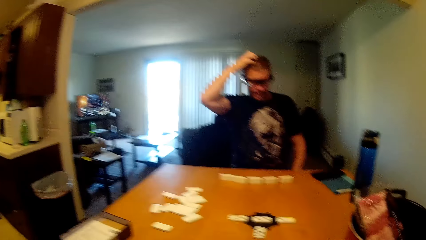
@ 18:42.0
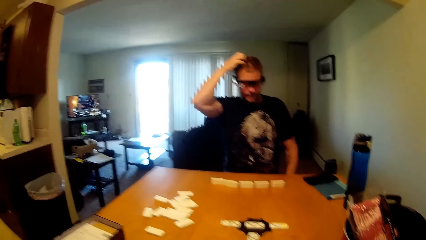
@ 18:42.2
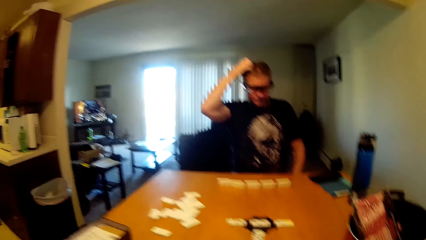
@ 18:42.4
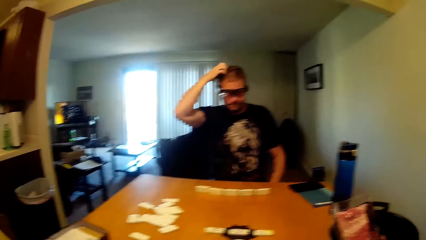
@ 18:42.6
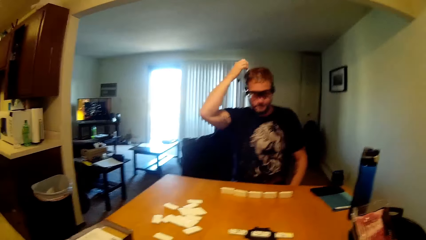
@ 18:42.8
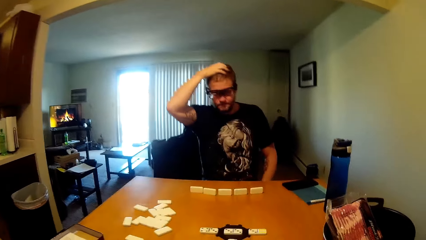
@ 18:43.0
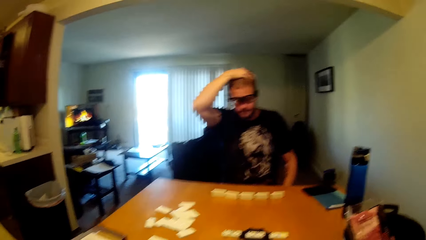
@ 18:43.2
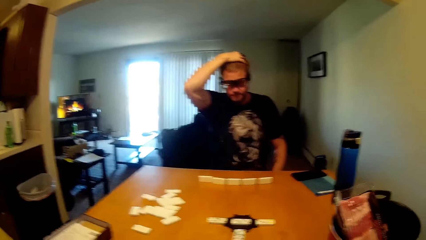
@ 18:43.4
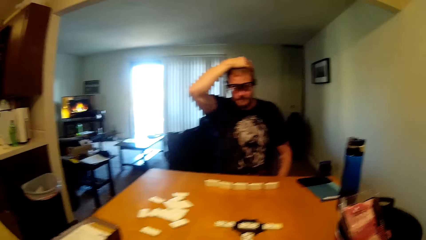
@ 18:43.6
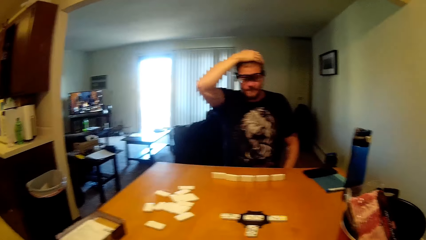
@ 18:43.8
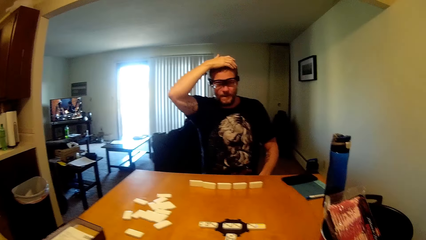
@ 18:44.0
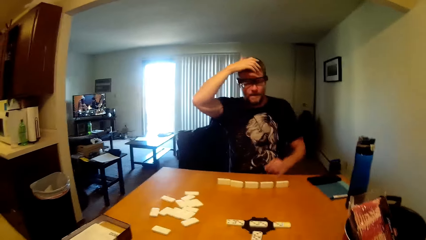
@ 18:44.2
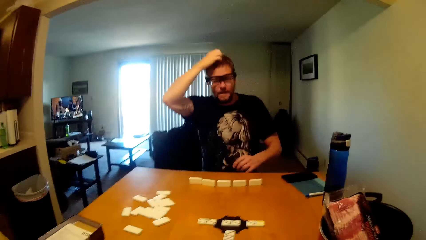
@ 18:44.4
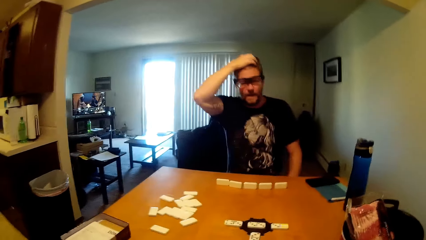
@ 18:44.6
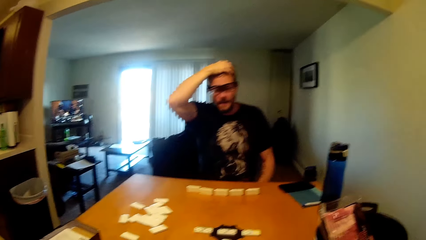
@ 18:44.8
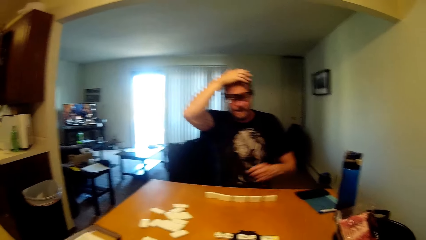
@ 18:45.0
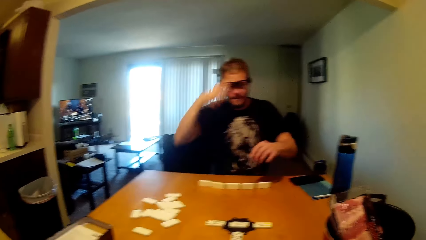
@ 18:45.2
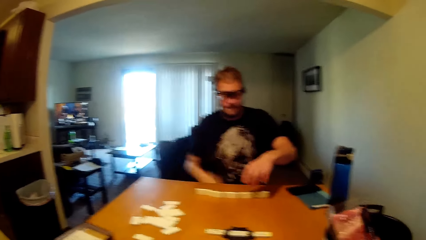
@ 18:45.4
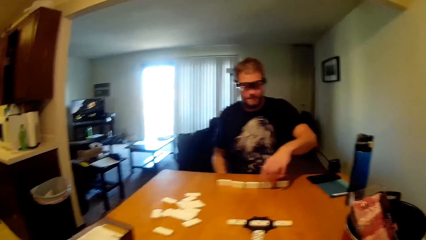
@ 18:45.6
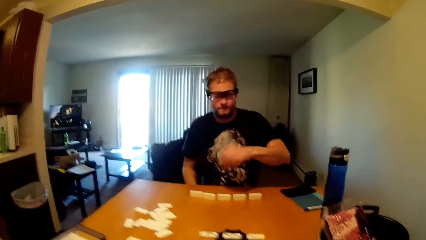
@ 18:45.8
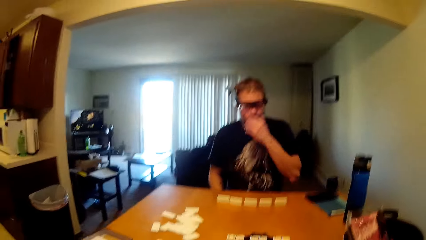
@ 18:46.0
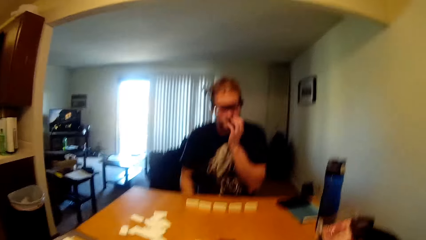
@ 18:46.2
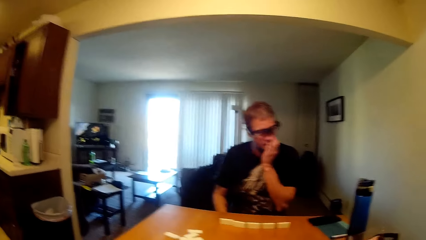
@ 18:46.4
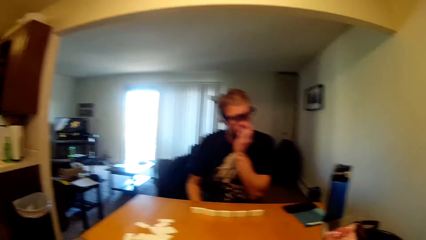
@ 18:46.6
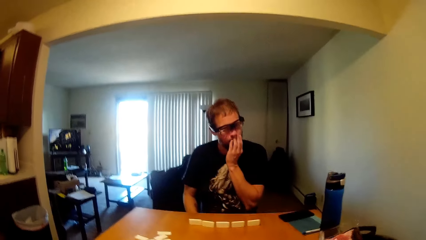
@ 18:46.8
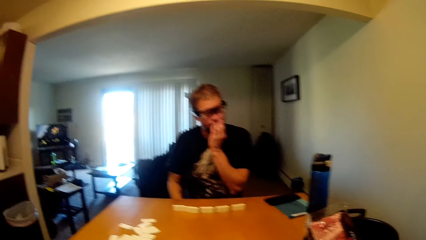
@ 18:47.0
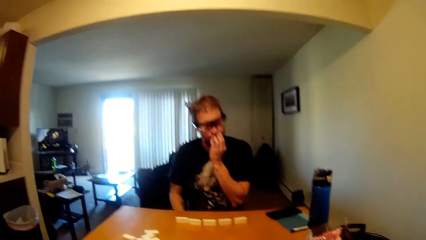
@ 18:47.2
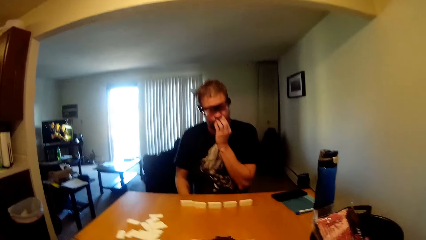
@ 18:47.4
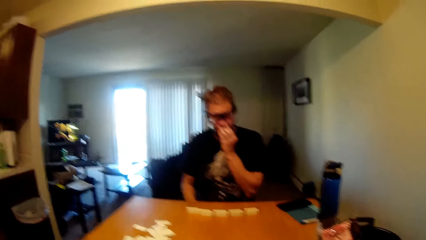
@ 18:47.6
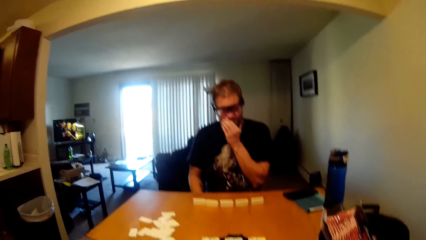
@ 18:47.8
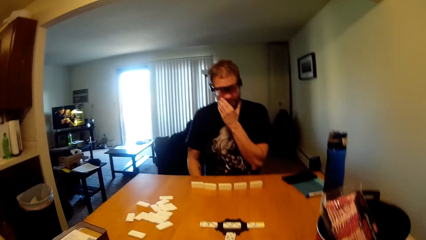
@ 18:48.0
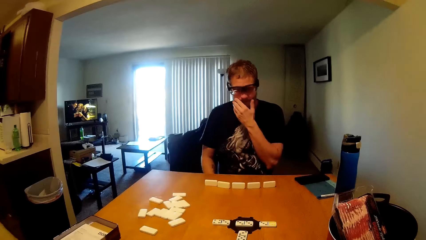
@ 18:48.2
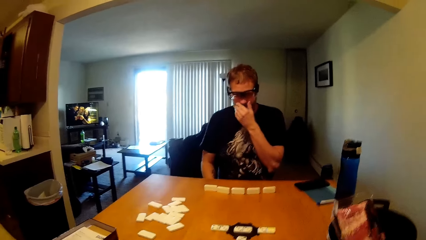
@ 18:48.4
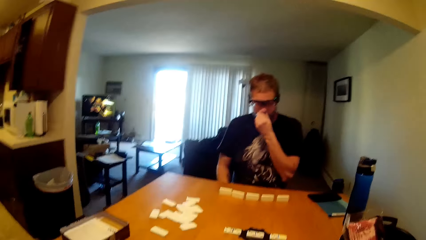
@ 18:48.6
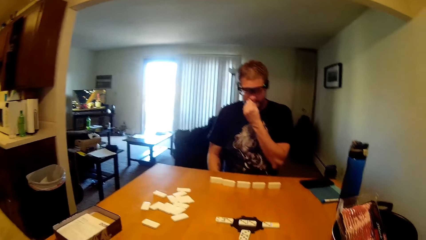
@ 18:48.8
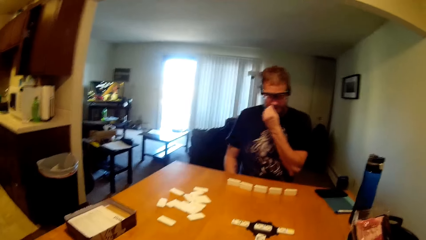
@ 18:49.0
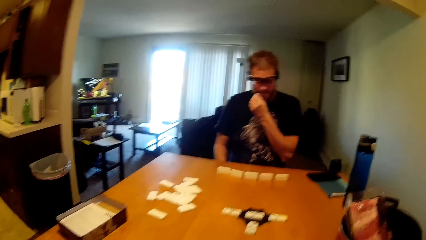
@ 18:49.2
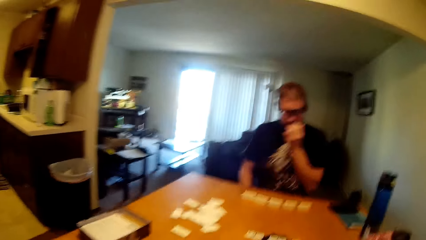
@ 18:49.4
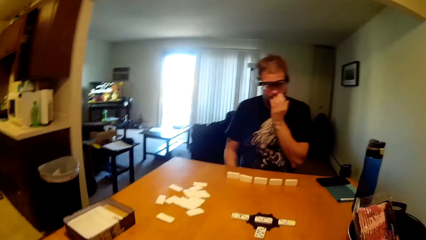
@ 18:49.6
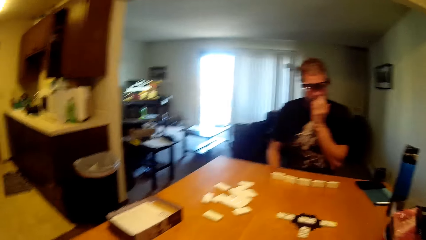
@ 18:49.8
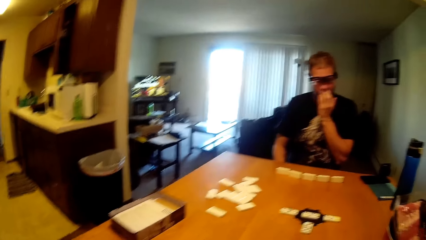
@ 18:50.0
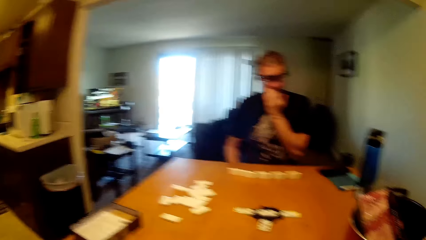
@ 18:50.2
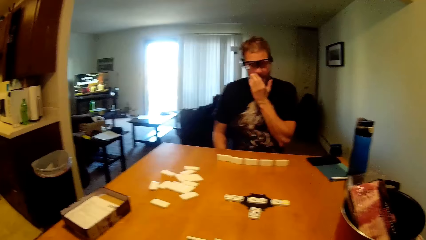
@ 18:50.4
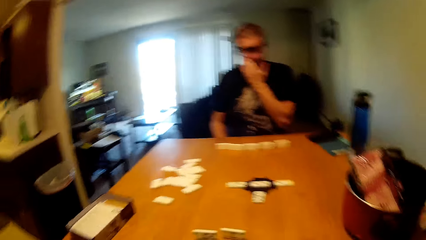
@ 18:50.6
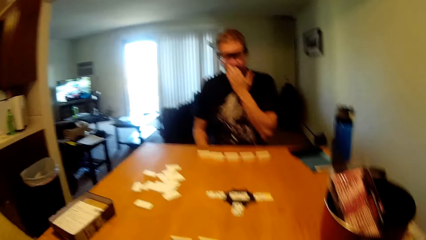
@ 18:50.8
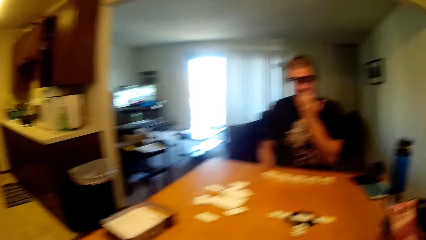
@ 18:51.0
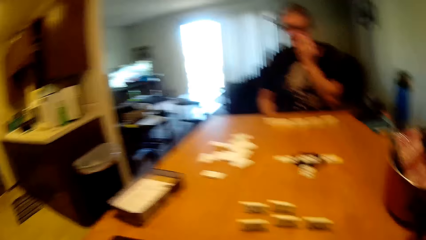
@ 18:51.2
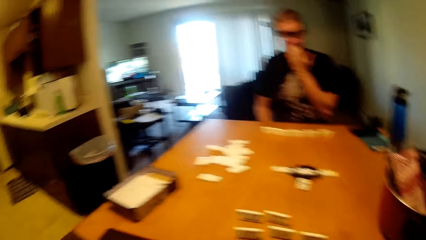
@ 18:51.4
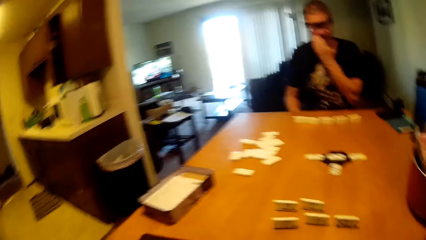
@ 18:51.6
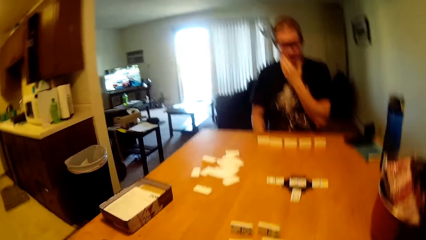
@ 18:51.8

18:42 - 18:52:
The camera wearer shakes his head as he sings. A man touches his mouth as the camera wearer sings as he shakes his head.

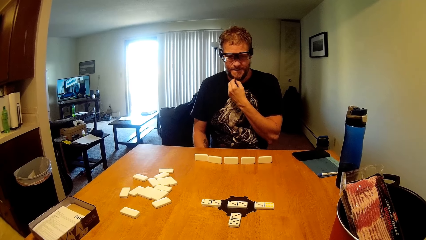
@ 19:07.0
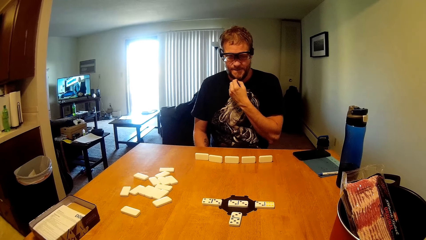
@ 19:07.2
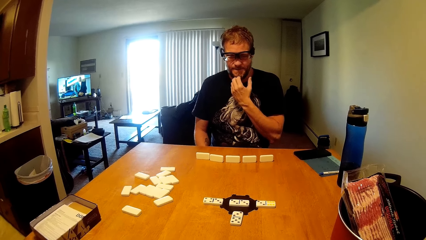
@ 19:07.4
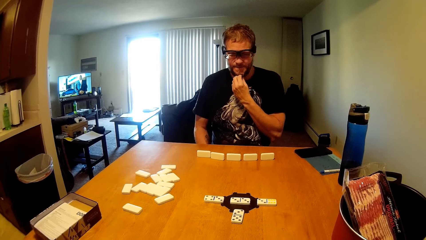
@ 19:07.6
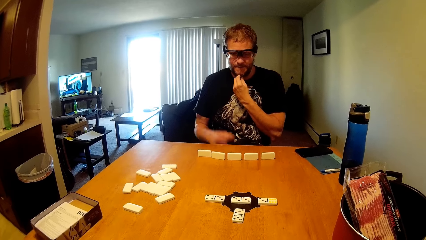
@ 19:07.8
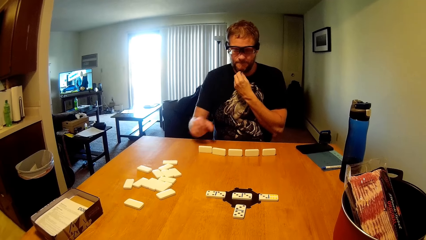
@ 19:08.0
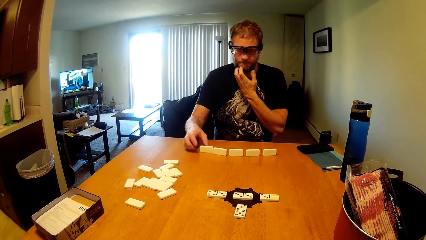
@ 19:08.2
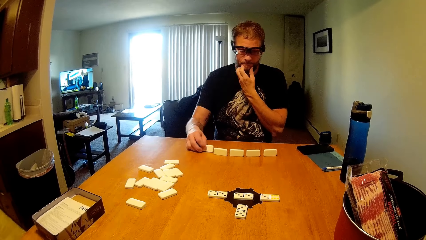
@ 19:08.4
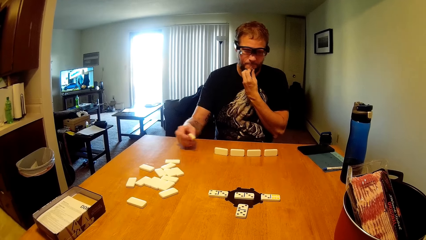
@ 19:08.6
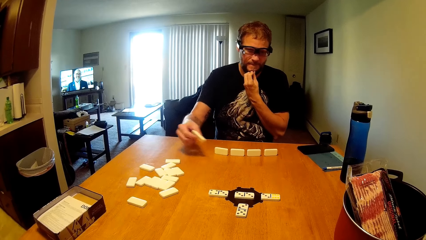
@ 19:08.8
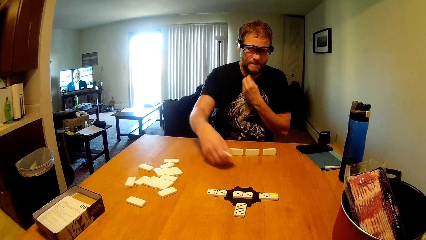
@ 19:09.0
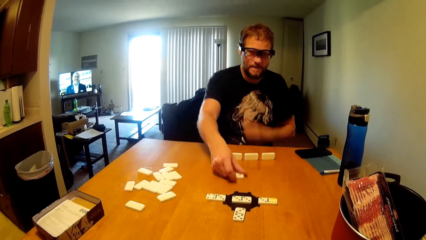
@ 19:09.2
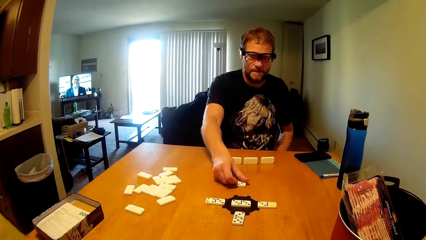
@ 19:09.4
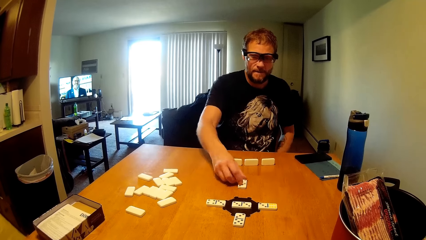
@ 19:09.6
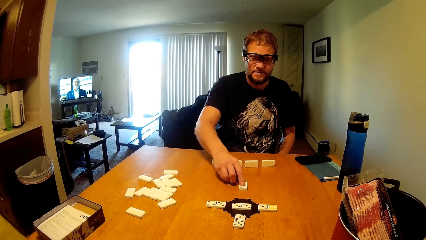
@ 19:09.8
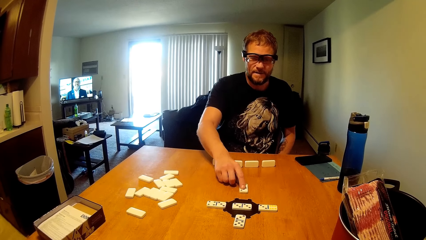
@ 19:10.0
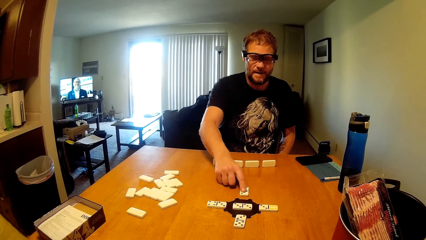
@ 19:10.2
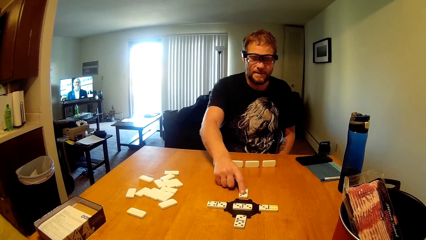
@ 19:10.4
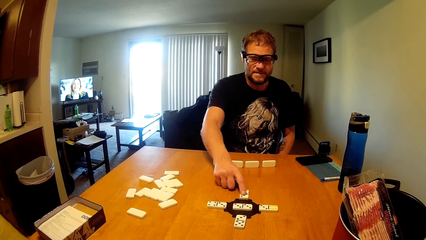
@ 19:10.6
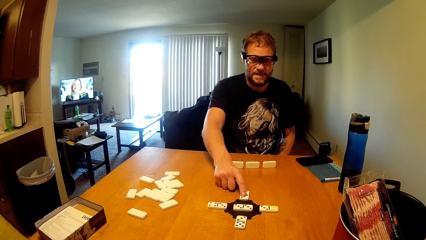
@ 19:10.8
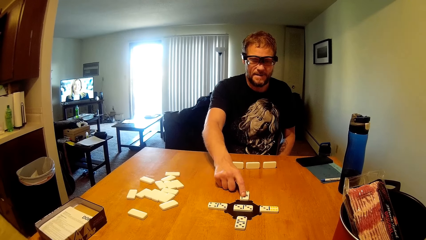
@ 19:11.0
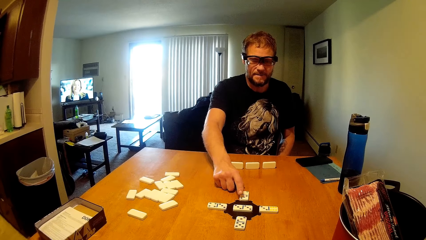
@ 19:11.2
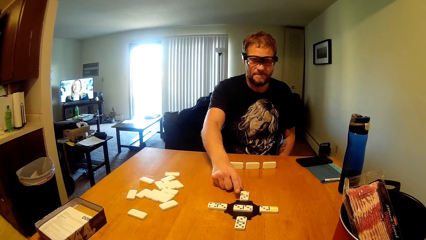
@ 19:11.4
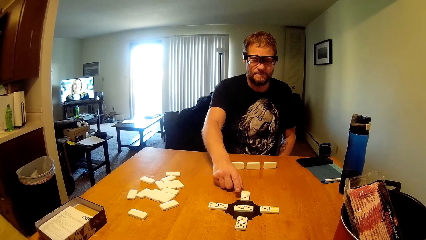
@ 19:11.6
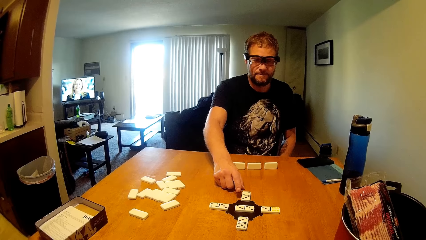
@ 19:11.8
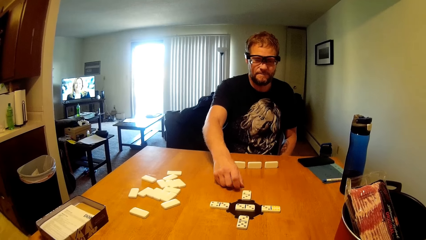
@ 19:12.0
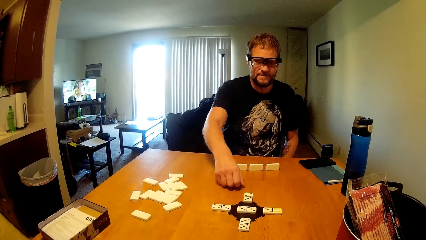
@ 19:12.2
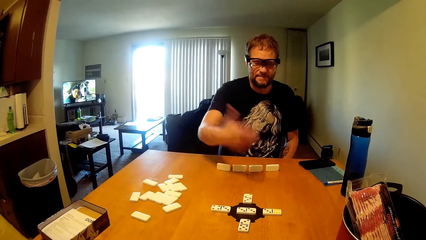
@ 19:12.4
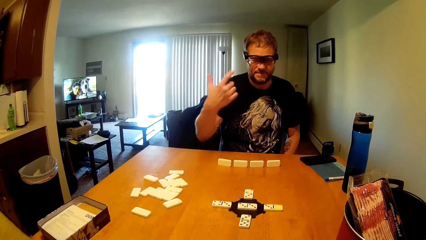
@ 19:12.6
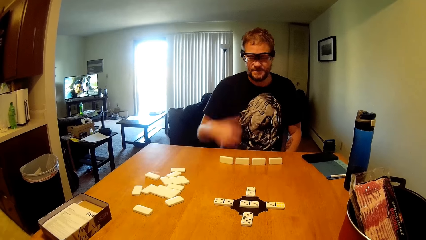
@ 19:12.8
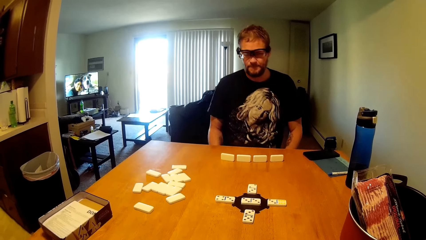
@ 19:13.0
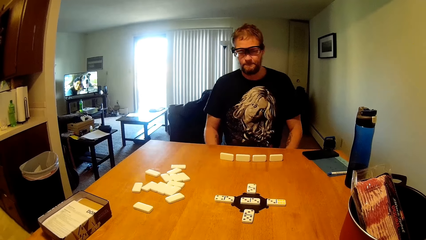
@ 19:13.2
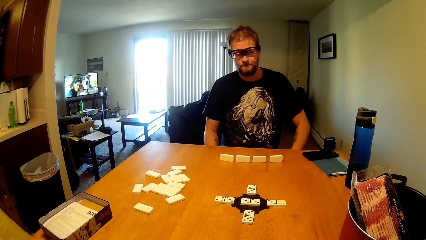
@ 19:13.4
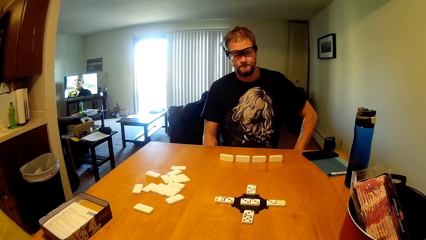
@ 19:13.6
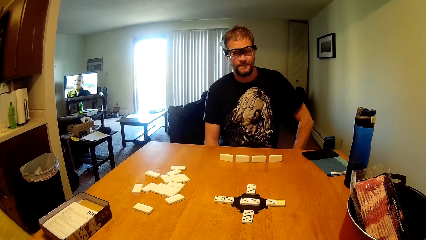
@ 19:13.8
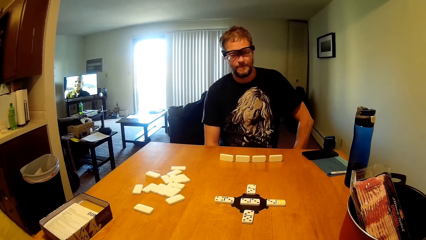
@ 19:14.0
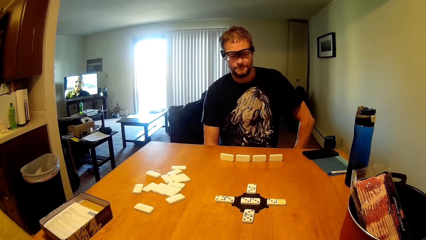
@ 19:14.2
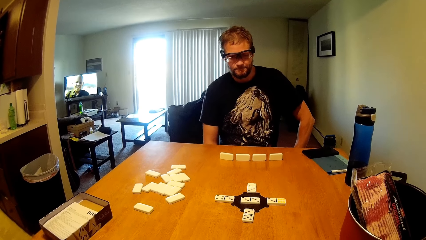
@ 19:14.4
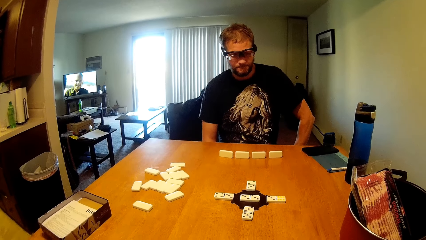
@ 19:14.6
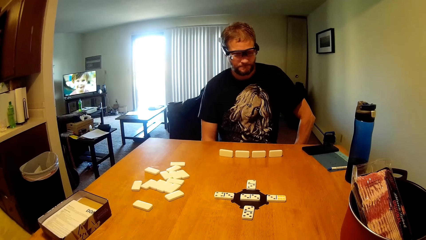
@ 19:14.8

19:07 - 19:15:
A man displays a domino on the table while talking to the camera wearer. The man picks a dice and puts down the dice.
